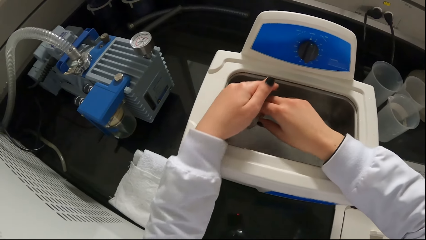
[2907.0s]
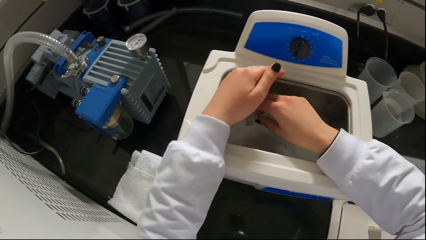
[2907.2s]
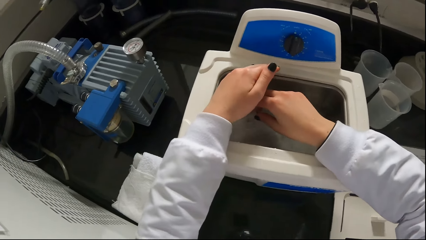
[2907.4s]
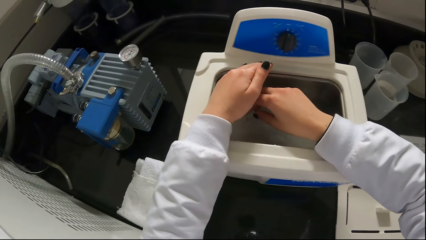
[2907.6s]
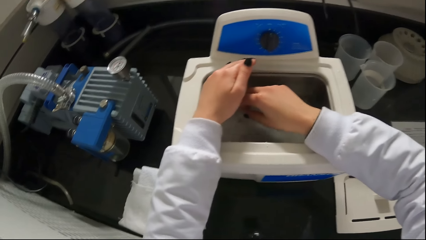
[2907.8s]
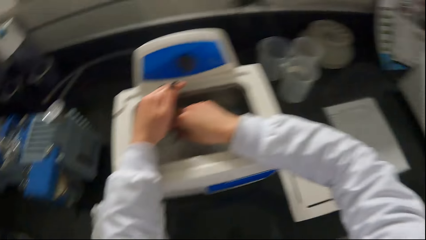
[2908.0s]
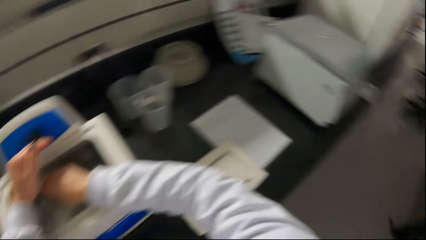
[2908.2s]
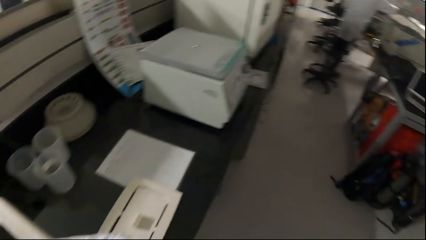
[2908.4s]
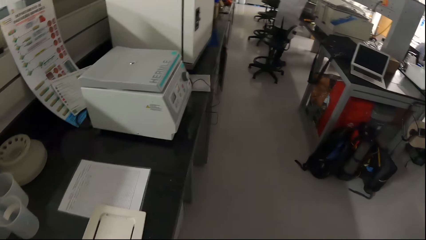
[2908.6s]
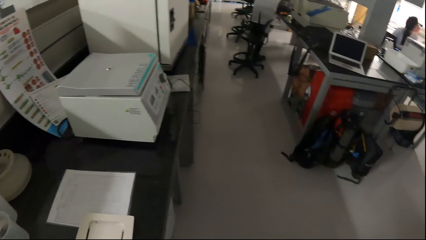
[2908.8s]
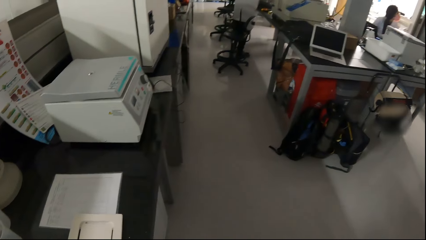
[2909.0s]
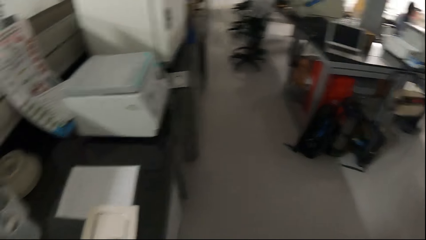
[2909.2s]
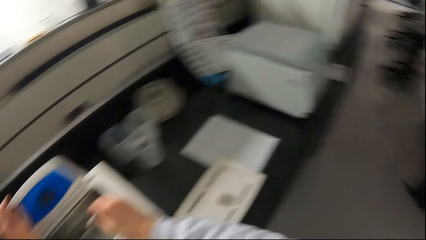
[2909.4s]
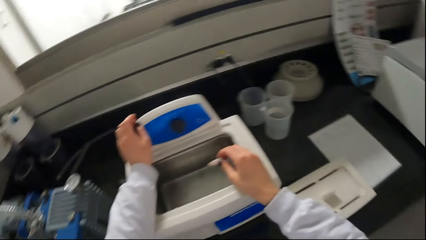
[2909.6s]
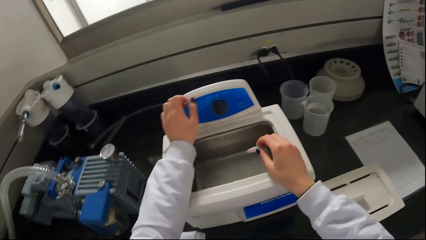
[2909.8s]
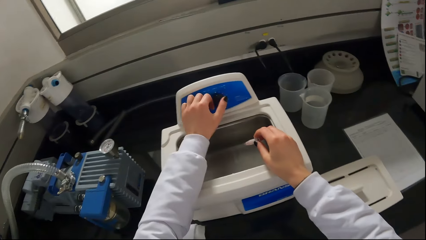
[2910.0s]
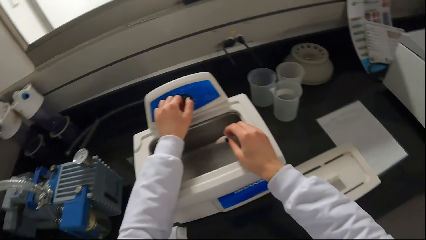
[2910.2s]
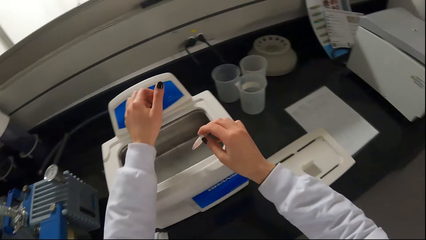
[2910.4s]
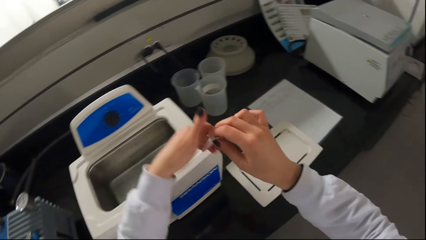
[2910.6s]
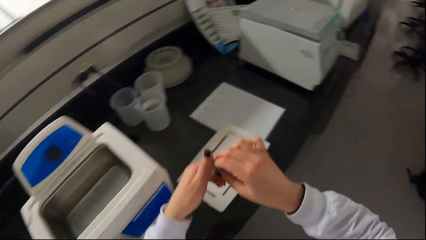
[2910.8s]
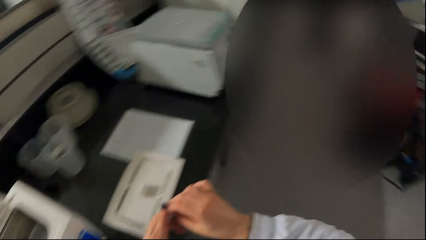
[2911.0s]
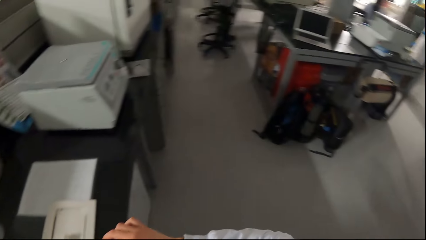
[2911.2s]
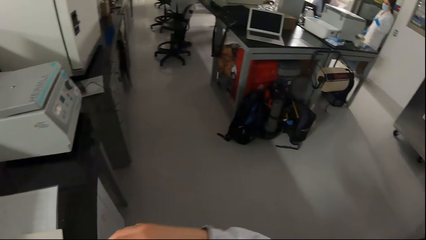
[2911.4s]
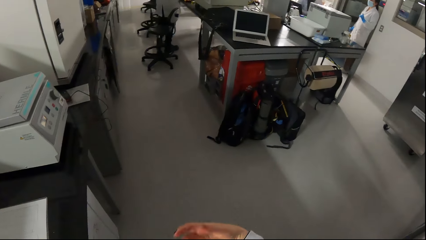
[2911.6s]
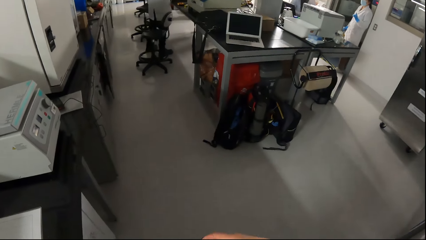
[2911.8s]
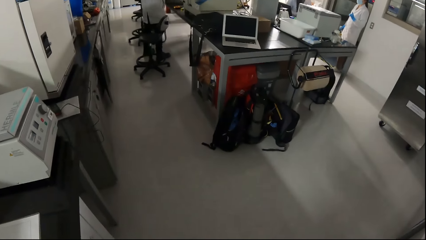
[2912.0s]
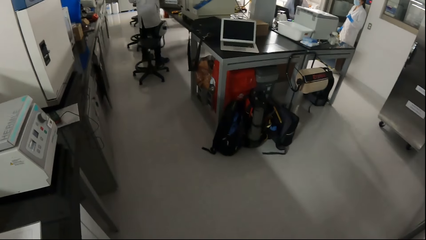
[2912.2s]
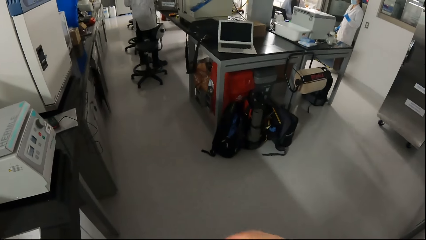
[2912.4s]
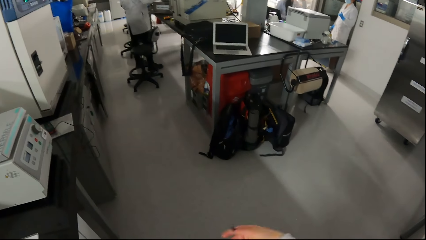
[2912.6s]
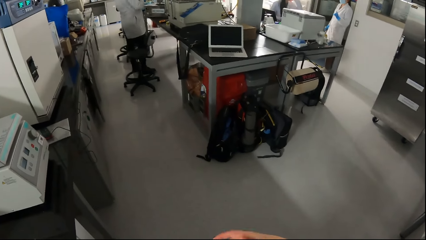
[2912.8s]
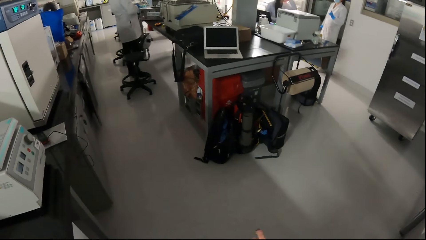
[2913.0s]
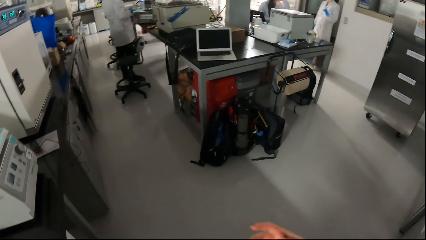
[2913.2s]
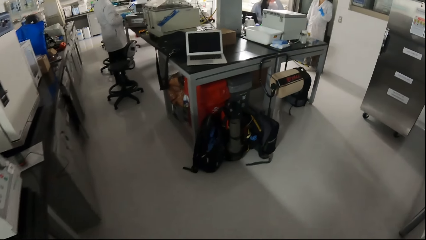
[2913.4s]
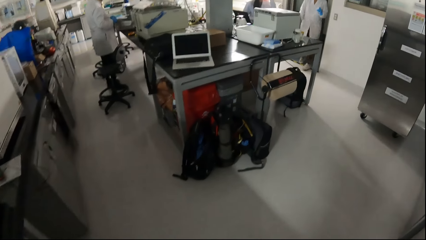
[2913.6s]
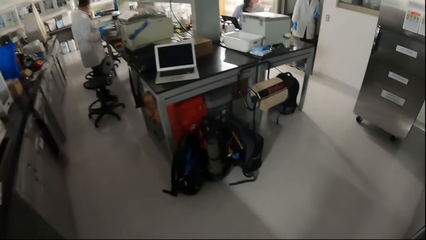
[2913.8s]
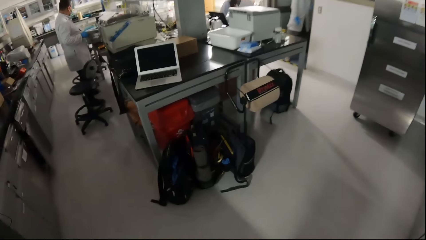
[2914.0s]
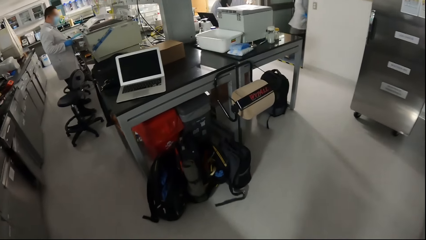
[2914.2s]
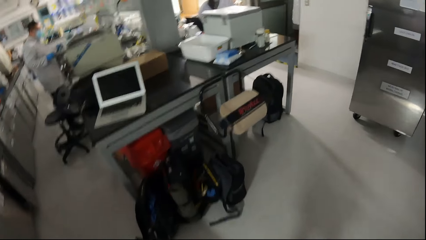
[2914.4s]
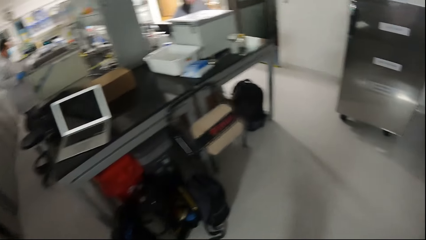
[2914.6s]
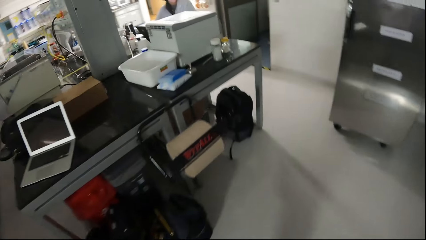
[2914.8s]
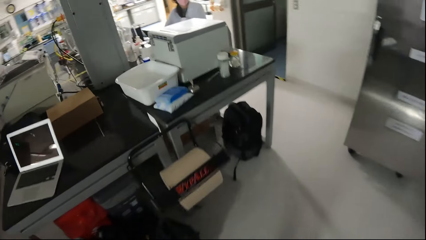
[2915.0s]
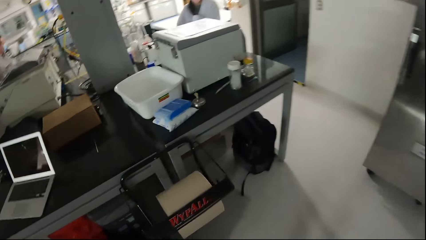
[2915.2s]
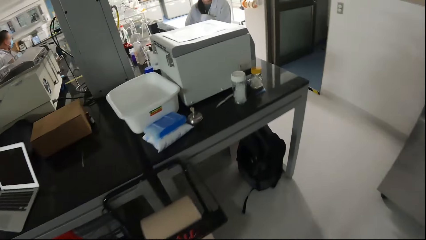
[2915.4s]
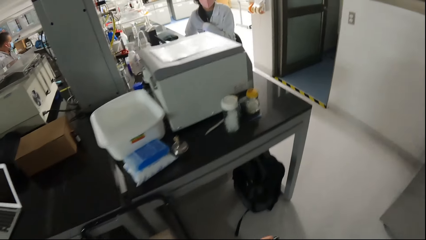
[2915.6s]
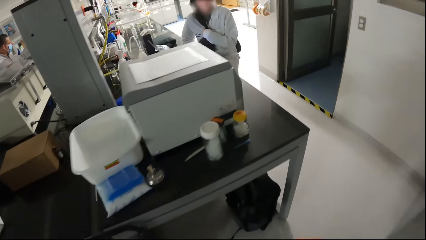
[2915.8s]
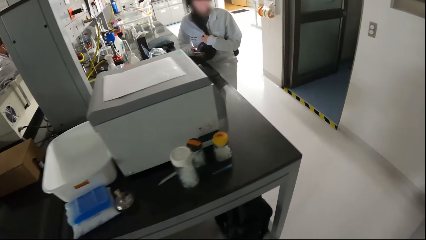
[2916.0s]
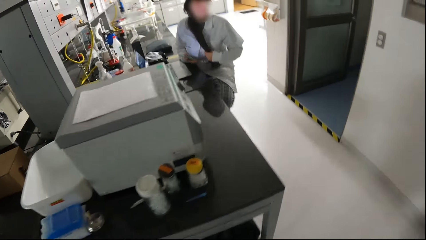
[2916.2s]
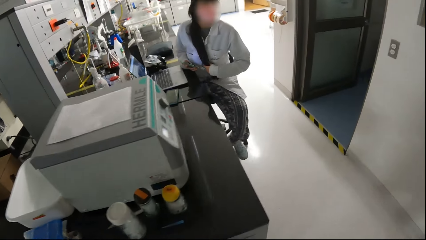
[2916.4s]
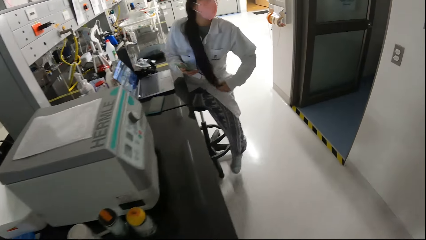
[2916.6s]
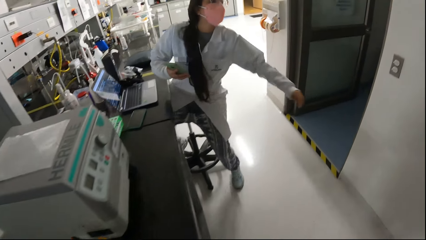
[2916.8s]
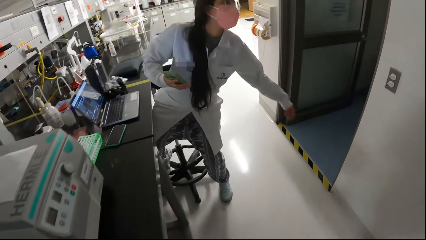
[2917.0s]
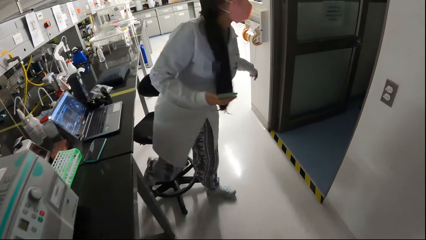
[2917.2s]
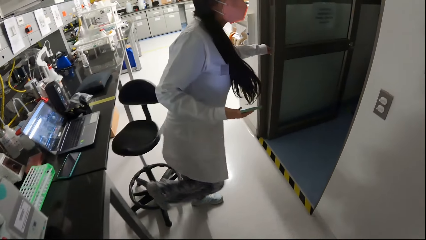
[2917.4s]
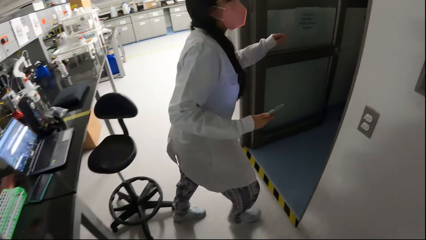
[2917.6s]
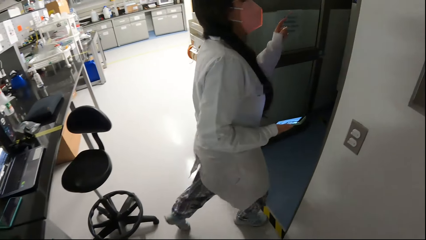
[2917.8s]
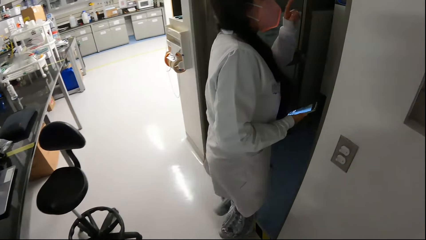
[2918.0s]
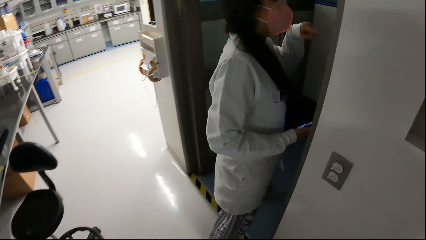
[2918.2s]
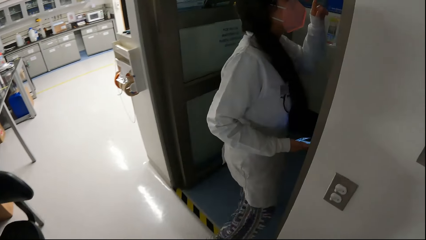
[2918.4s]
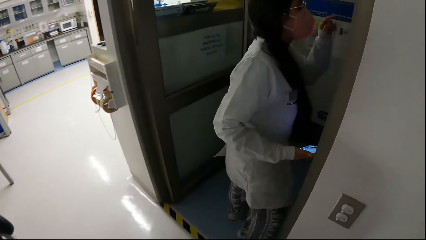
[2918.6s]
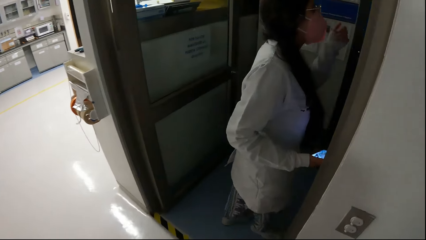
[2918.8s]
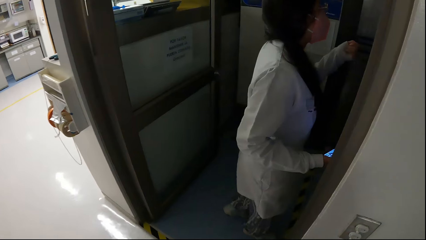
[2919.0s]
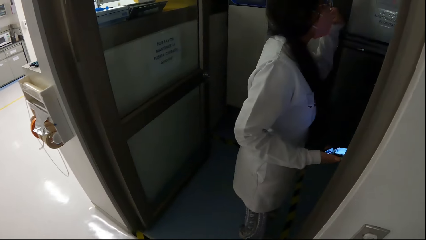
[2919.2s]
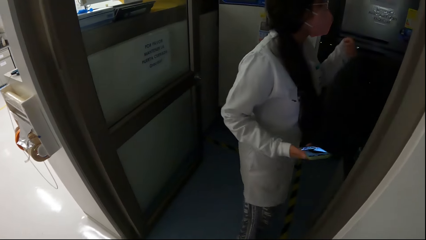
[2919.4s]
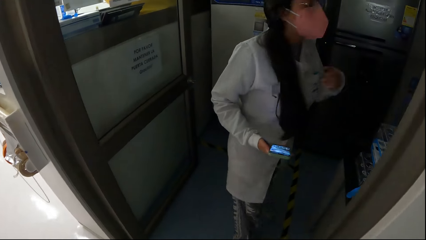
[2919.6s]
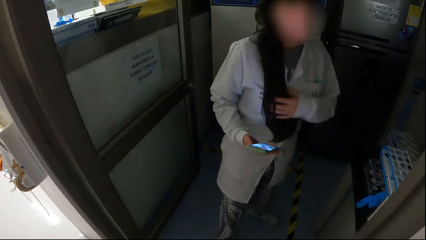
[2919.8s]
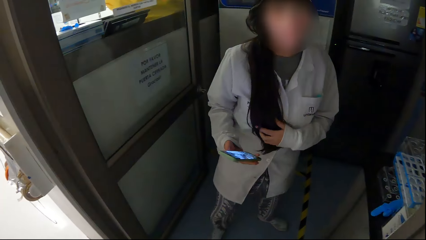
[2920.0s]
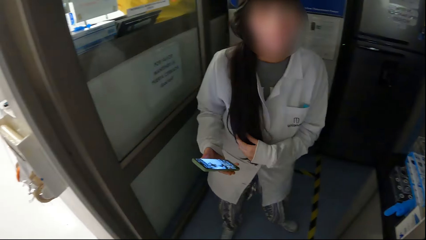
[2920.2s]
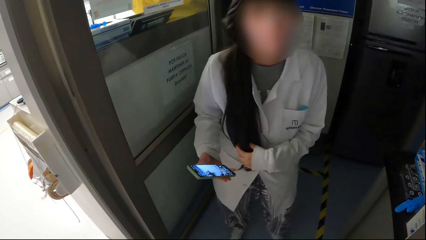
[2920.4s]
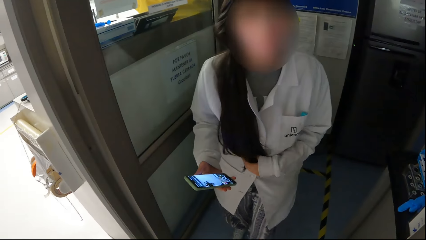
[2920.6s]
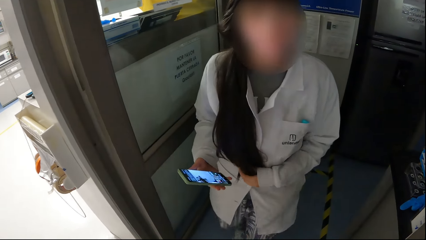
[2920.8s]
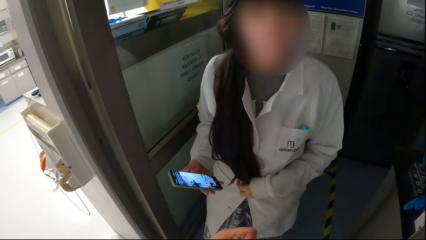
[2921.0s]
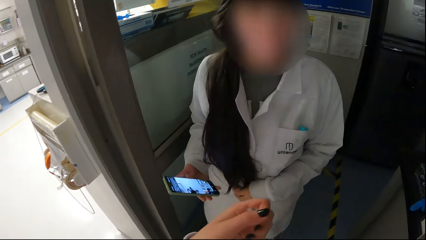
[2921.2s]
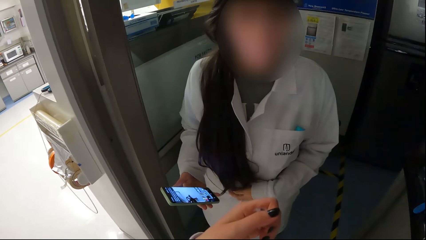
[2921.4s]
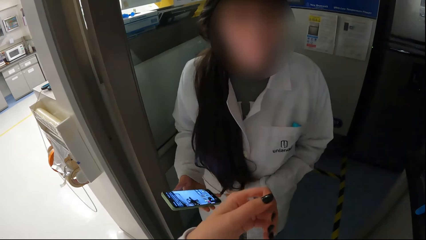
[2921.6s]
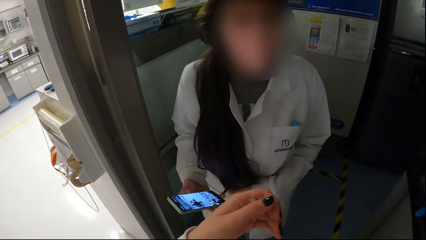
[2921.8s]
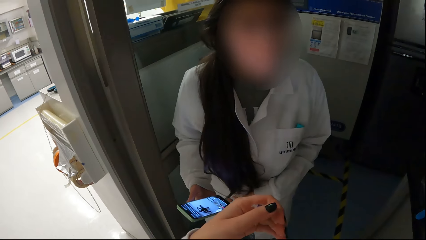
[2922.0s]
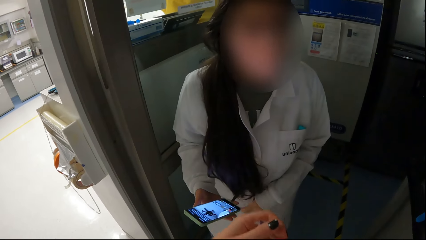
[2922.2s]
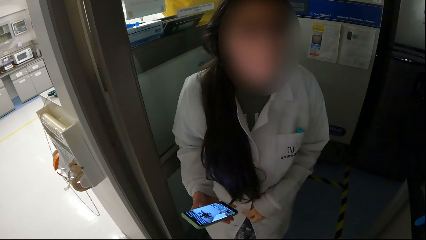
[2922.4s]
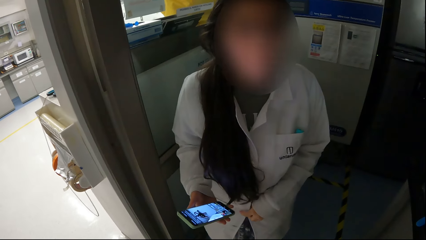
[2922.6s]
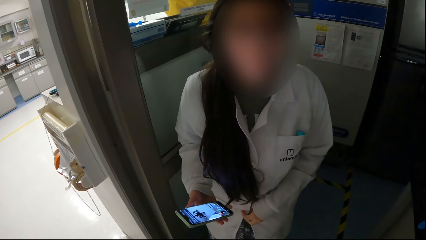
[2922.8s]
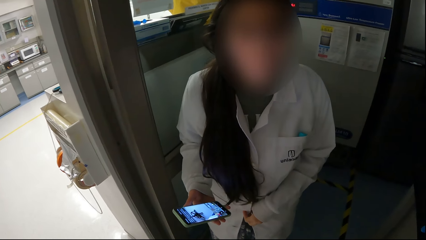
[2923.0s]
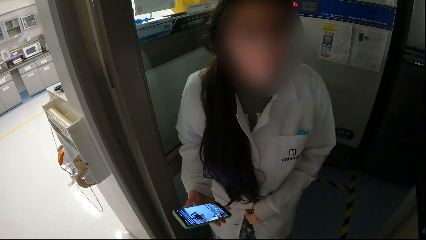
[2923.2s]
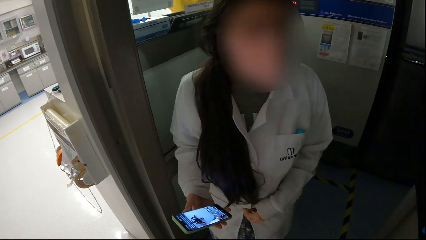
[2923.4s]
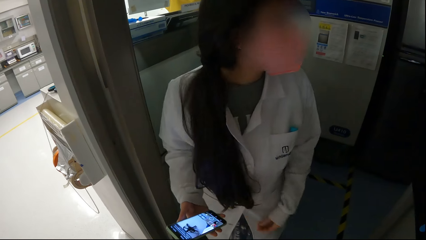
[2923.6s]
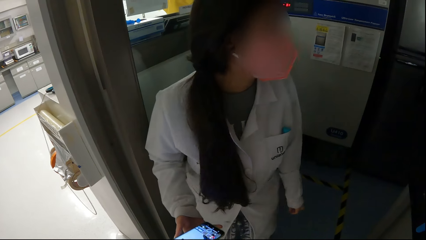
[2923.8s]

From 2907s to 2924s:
The camera wearer cleans the syringe cap in the syringe sterilizer with her right hand. She turns around and sets the syringe sterilizer with her left hand. She touches the syringe cap in her right hand with her left hand. She holds a test tube. She turns around. She converses with a woman. She walks towards the table. A man stands by the table. Another woman sits by the table. The other woman pulls her hair with her left hand. The other woman walks towards a door. The other woman converses with the first woman. The other woman pulls her hair with her left hand. The camera wearer converses with the other woman. A person walks around.
